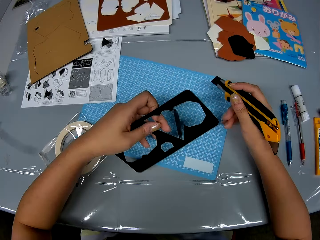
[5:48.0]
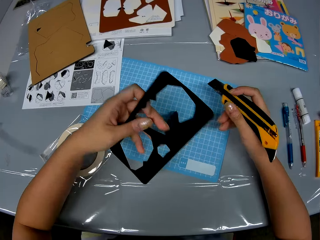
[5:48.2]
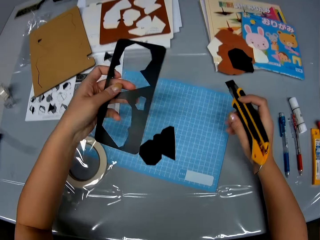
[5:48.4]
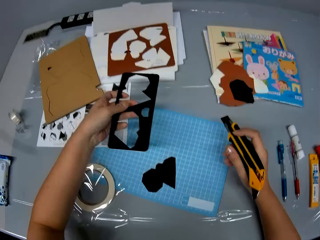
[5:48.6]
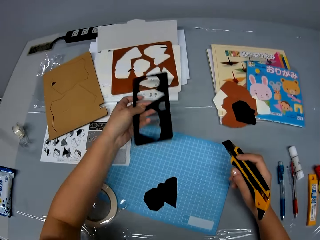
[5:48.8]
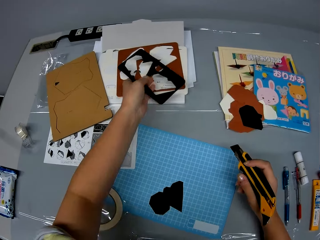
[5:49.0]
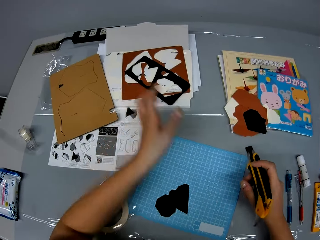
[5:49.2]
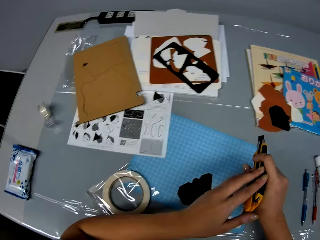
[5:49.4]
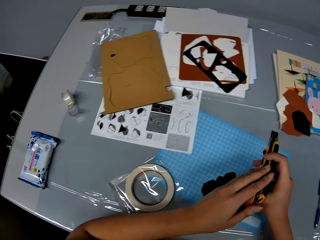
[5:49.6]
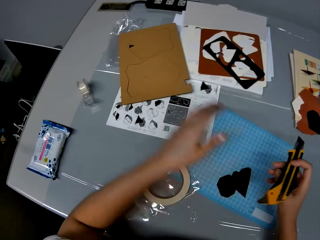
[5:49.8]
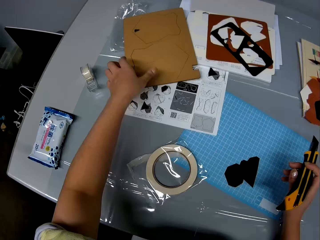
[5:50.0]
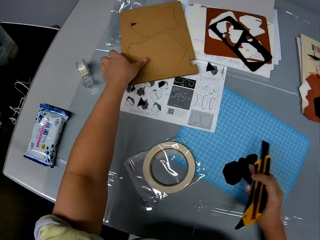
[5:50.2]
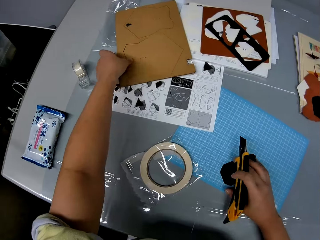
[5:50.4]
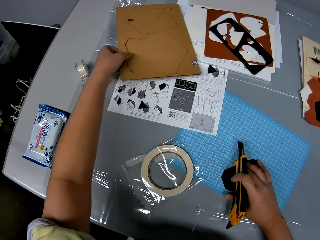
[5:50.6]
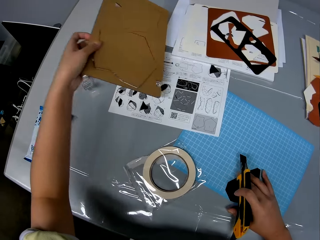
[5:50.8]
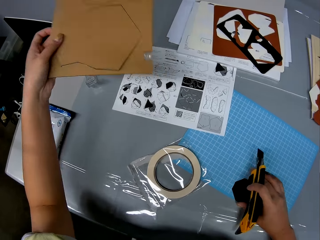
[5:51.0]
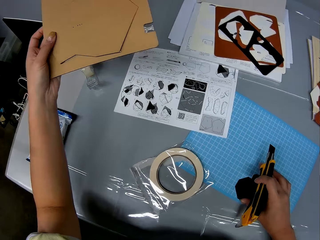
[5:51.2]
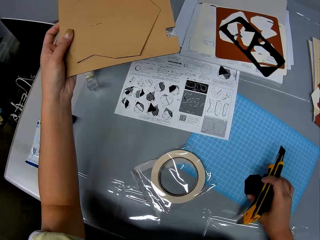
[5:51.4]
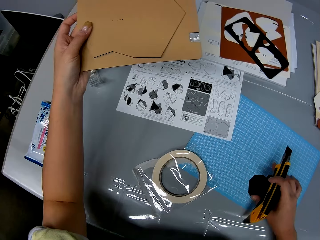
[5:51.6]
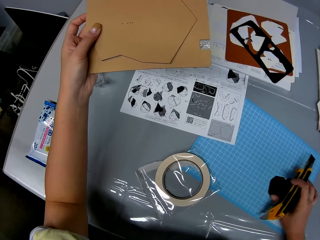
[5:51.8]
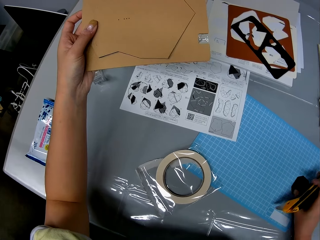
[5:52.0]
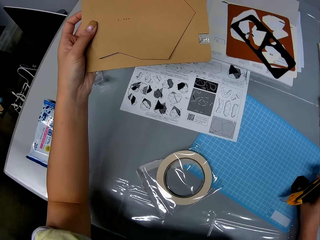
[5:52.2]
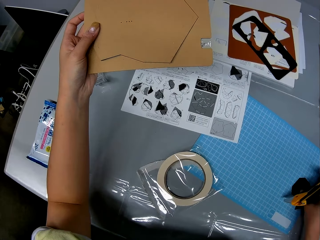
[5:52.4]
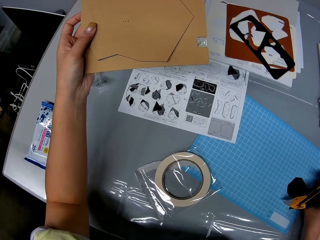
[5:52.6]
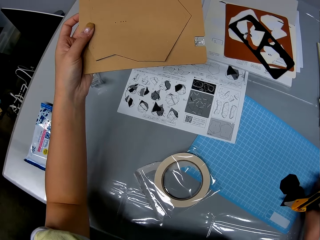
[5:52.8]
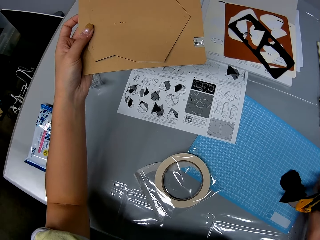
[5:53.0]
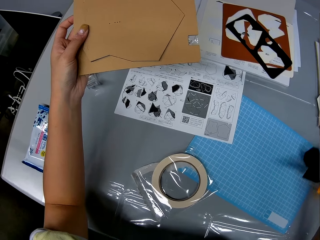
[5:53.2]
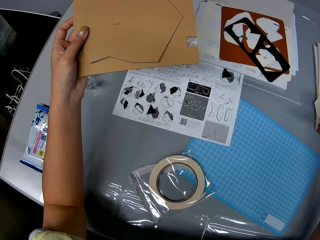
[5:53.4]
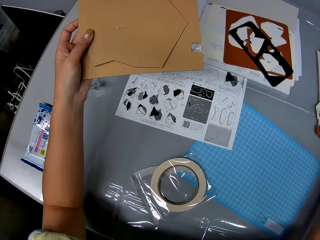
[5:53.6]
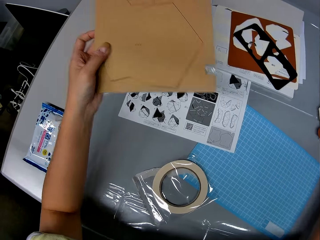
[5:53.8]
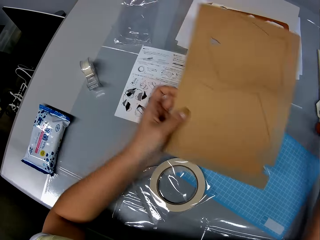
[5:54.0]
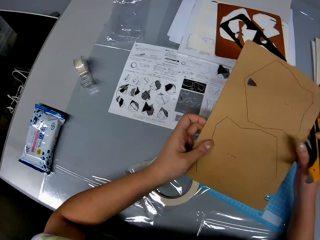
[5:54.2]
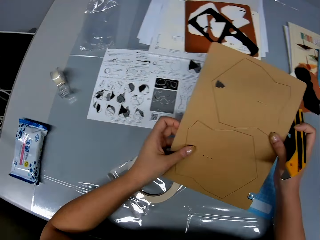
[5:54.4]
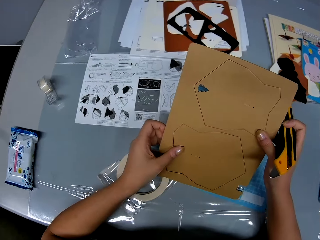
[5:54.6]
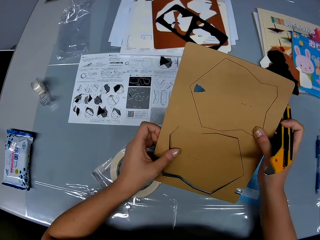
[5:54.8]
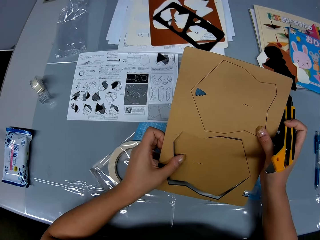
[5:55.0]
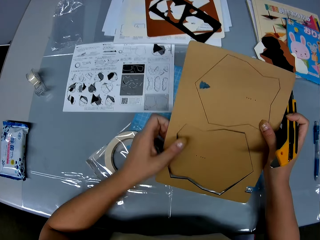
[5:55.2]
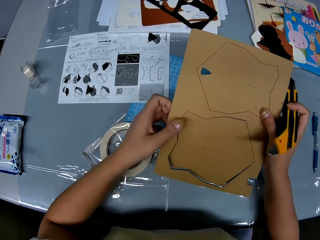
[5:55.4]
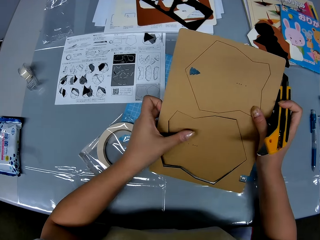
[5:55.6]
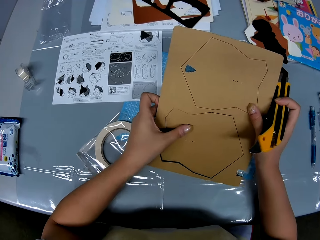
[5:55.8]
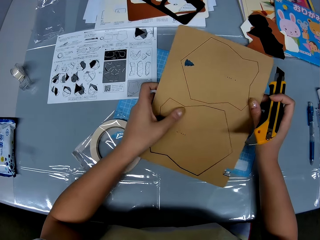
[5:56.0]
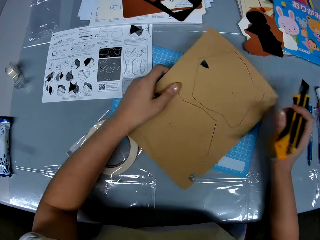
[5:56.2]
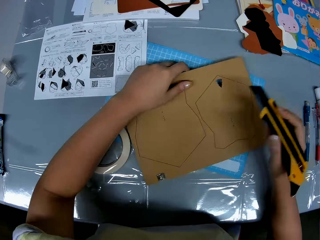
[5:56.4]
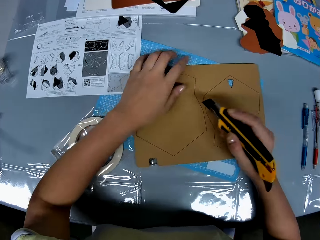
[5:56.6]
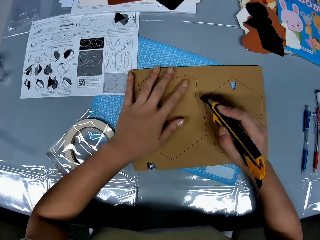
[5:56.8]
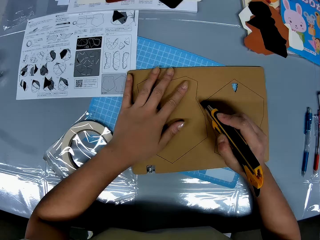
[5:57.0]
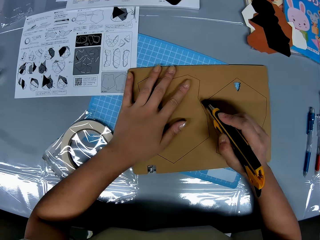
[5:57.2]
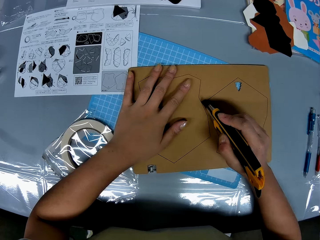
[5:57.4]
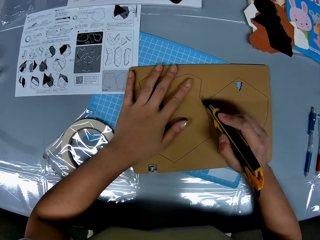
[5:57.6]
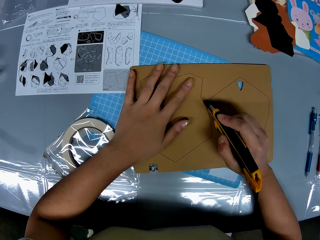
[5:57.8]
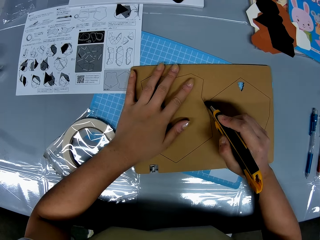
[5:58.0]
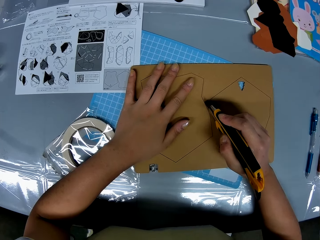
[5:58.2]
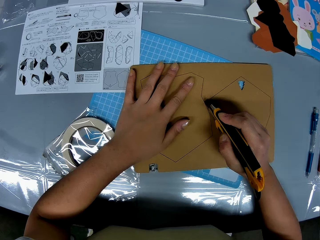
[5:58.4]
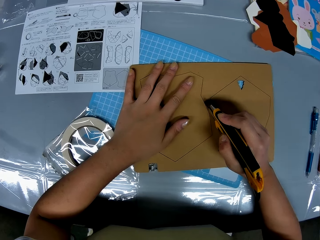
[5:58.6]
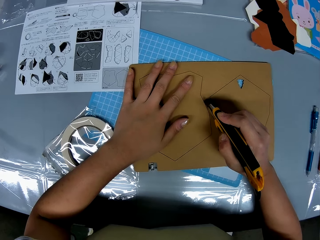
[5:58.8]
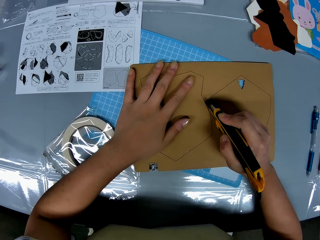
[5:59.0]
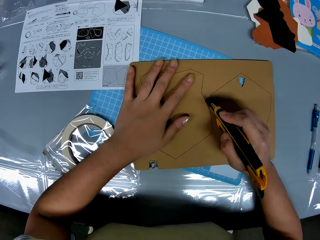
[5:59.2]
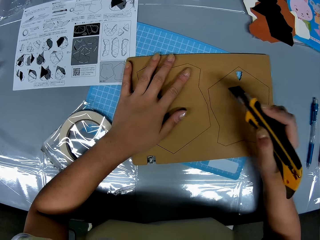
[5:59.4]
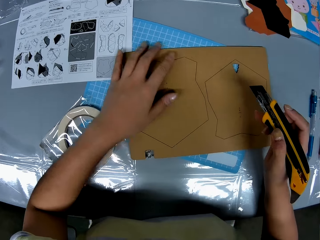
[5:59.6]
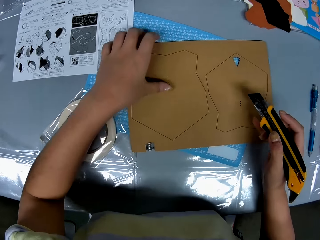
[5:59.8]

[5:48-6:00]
The camera wearer removes a black shape piece from the black shape board with her left hand. She puts a paper on a paper. She picks up a brown shape board or box cardboard with her left hand and moves aside the black shape piece on the table with her right hand. She holds a paper cutting, drags the paper cutting on a cutting mat, and picks up the paper cutting. She holds the box cardboard with both hands. She removes a box cutting. She cuts the brown shape board with the knife cutter in her right hand and her left hand.

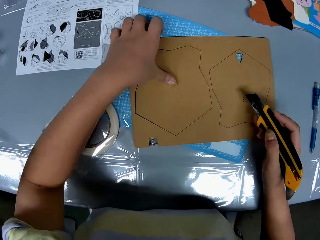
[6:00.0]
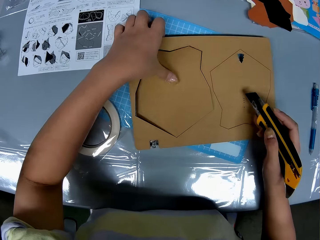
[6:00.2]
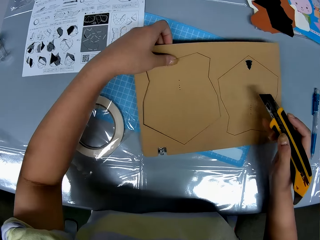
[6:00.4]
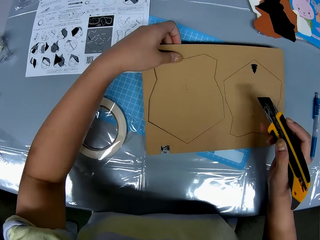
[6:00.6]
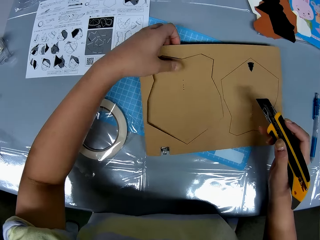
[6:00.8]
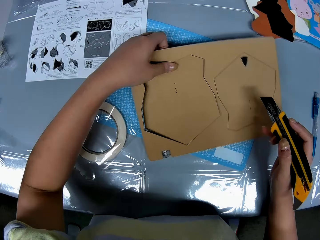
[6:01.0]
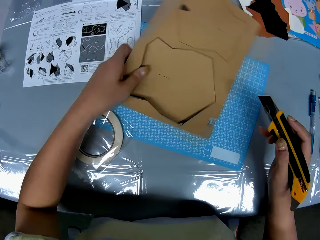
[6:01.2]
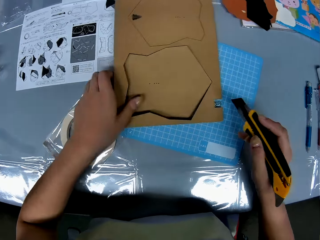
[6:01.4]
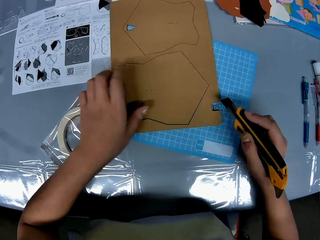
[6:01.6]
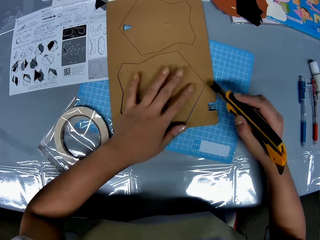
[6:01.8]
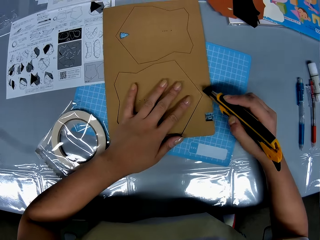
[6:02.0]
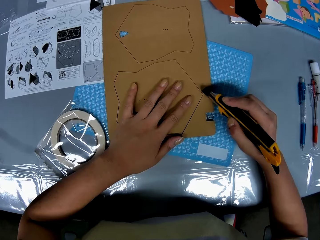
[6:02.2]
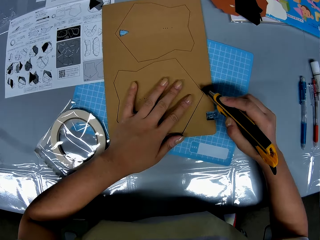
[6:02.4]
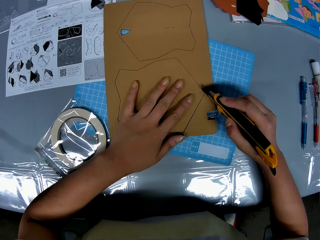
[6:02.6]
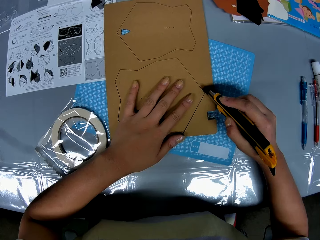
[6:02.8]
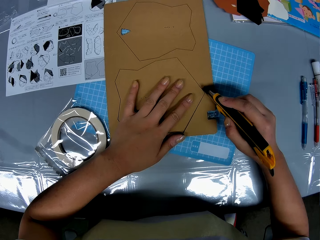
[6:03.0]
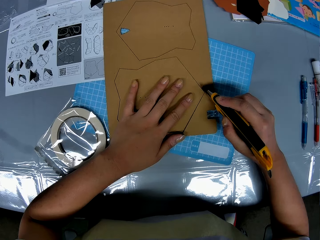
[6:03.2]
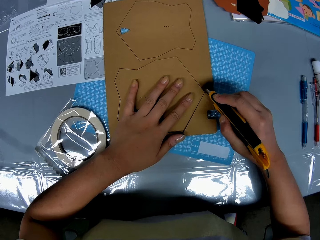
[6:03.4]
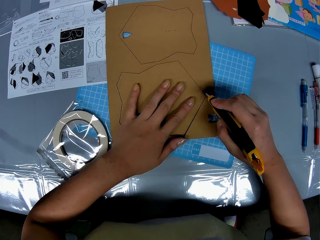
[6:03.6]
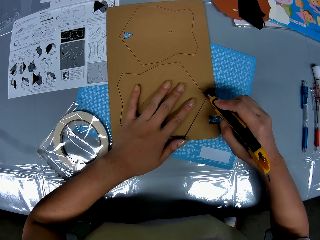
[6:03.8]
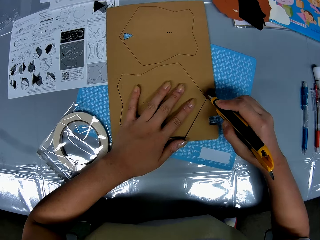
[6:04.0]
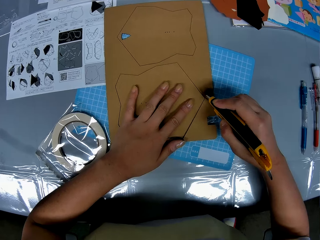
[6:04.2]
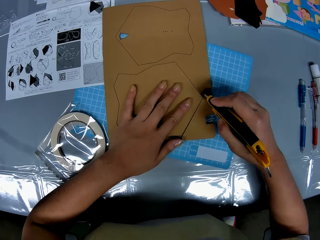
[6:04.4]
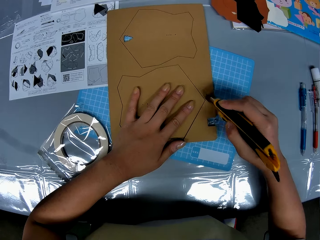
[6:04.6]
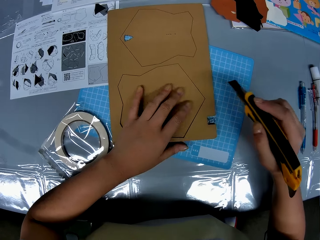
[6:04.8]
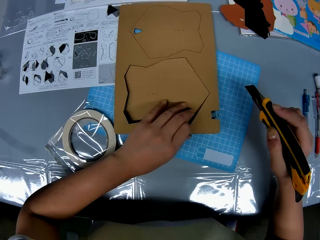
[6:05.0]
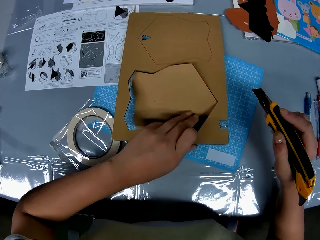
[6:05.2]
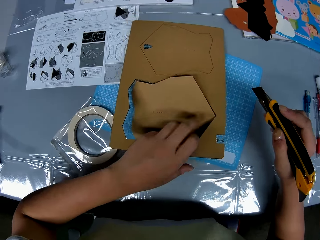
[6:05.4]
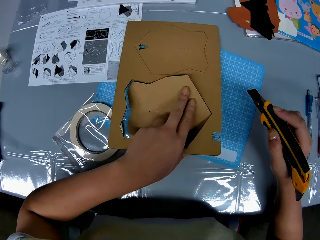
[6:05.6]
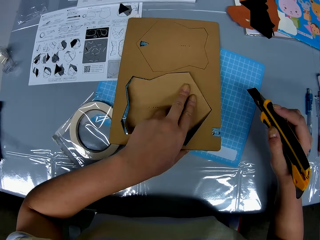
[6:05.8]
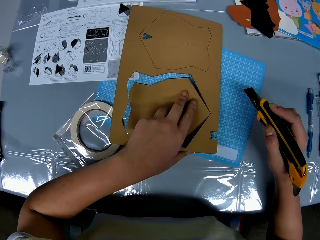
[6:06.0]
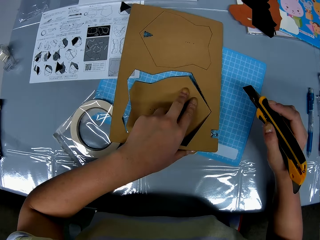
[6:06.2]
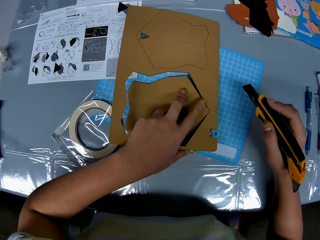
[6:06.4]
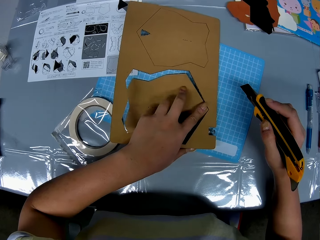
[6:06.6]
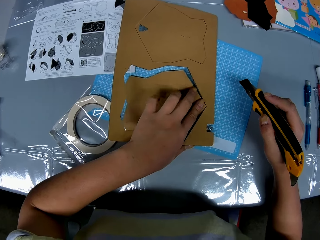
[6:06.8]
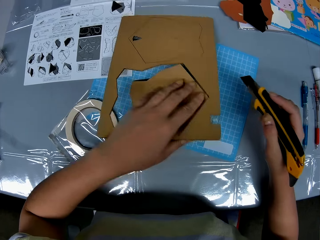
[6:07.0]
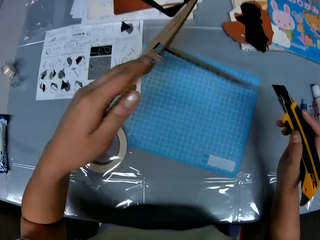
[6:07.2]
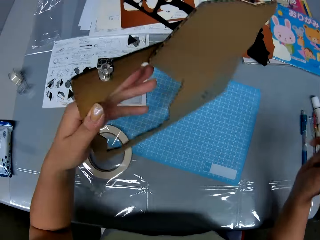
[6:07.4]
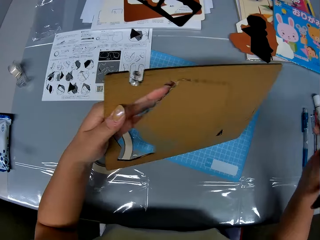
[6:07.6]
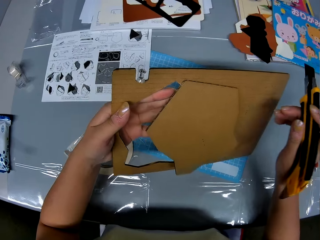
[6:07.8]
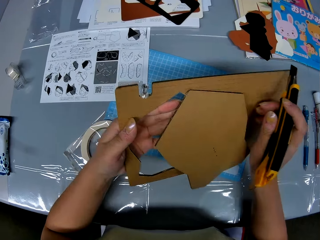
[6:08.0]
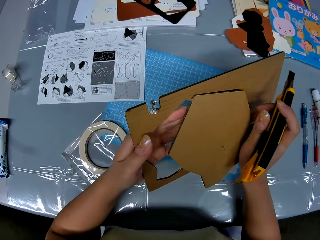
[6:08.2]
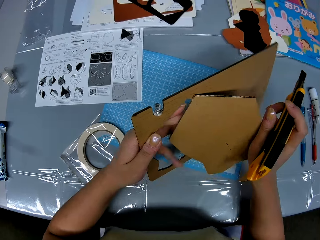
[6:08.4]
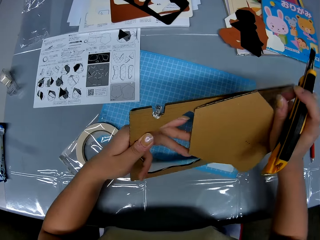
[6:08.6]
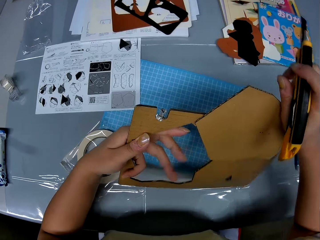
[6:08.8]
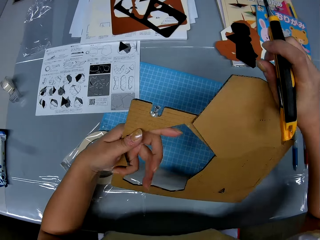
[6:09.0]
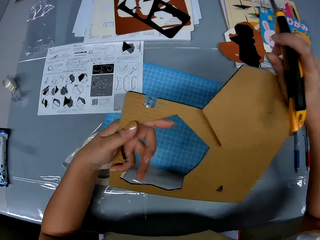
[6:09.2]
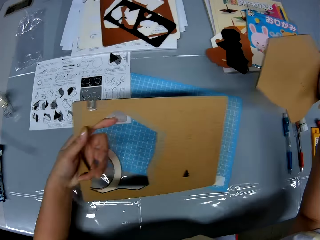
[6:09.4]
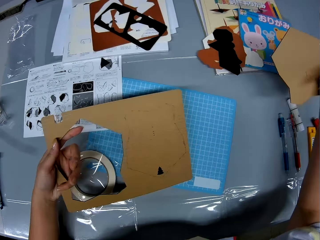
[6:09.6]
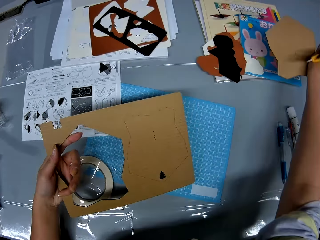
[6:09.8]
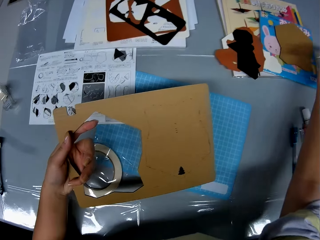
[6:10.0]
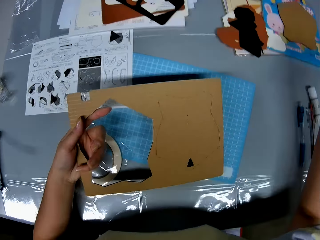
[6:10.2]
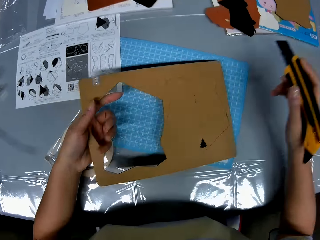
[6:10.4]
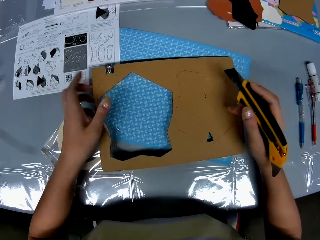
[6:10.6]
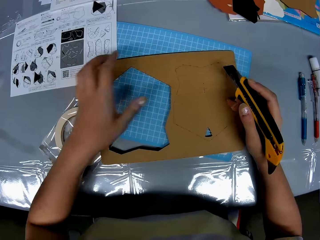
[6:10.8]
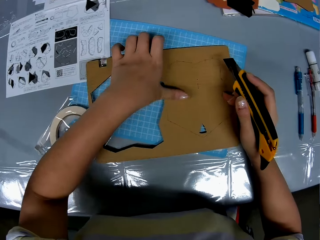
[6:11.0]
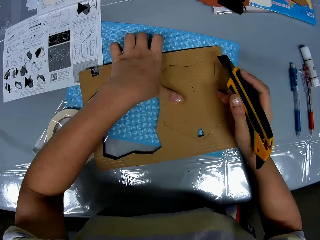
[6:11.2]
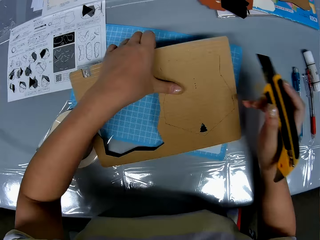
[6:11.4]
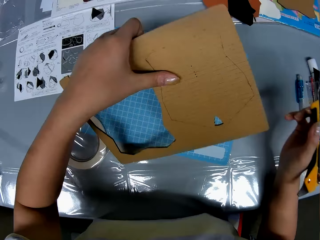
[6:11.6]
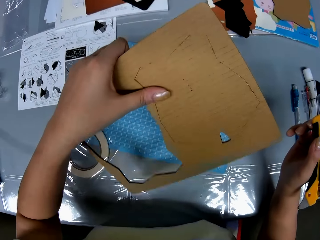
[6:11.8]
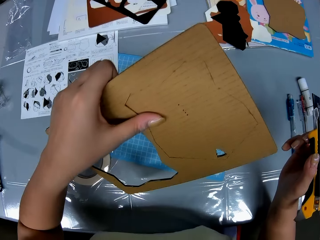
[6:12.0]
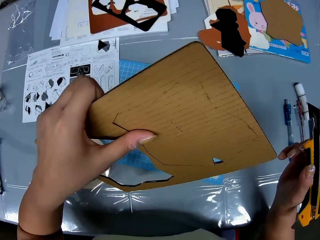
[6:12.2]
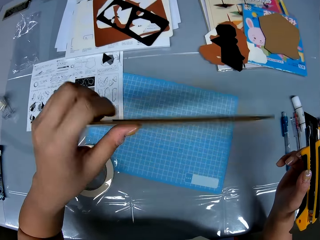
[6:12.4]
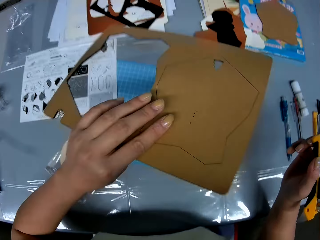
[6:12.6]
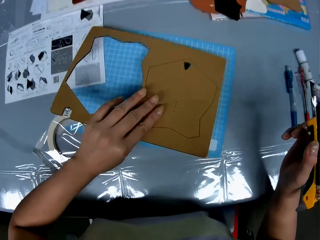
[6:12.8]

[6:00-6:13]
The camera wearer lifts the box cardboard off the cutting mat. She rotates the box cardboard. She cuts the box cardboard with a stylus knife. She removes the brown shape piece or box cutting from the brown shape board with her hands. She lifts the box cardboard off the cutting mat. She pulls the box cutting off the box cardboard. She puts the box cutting on a paper. She puts the box cardboard on the cutting mat. She lifts the box cardboard off the cutting mat.
